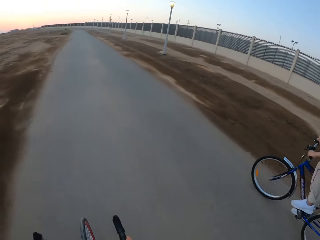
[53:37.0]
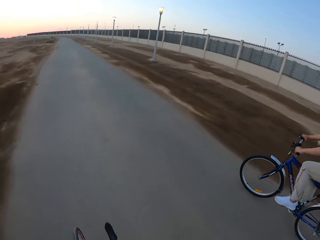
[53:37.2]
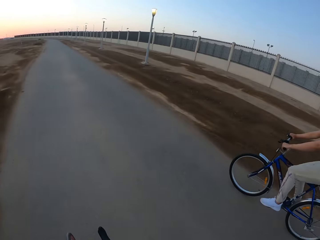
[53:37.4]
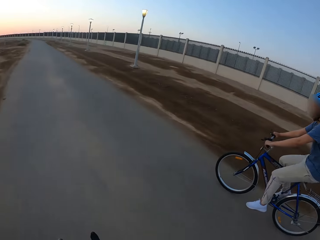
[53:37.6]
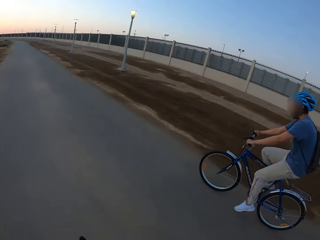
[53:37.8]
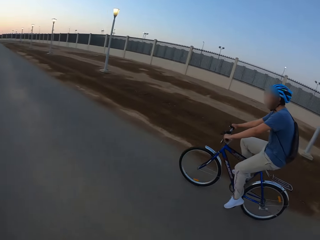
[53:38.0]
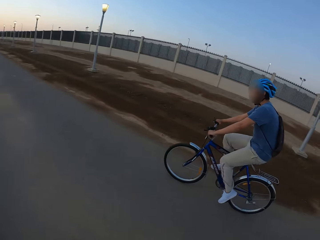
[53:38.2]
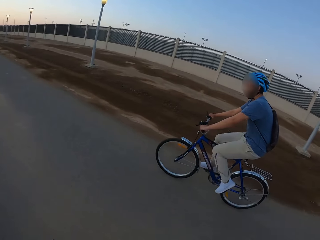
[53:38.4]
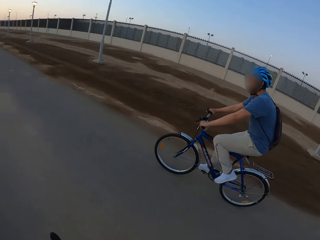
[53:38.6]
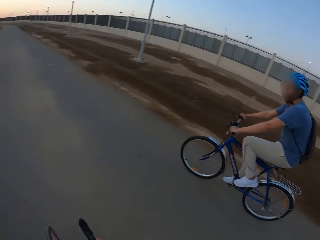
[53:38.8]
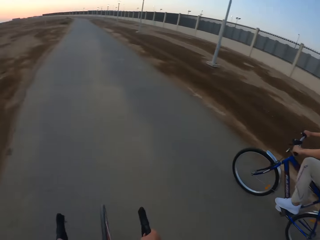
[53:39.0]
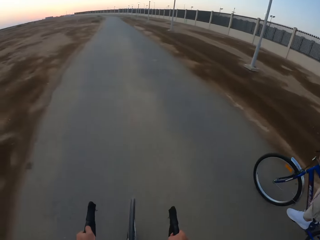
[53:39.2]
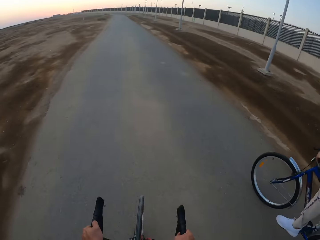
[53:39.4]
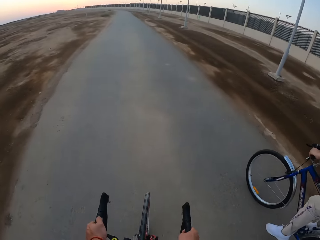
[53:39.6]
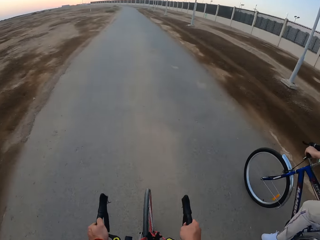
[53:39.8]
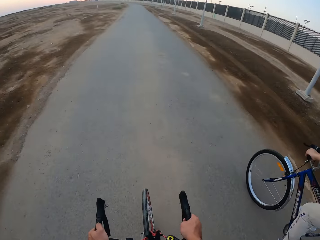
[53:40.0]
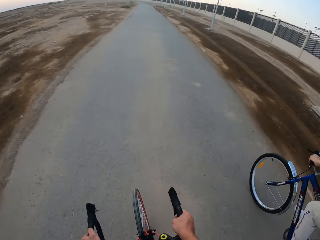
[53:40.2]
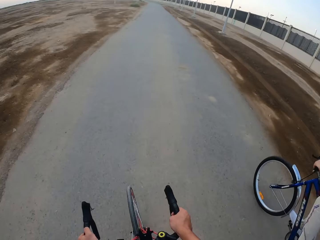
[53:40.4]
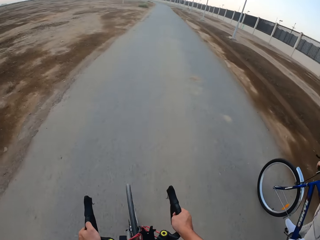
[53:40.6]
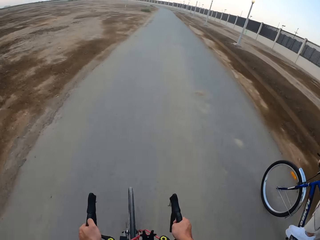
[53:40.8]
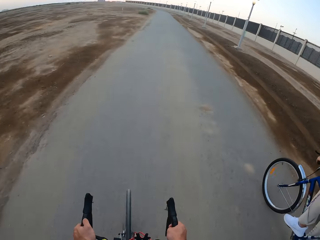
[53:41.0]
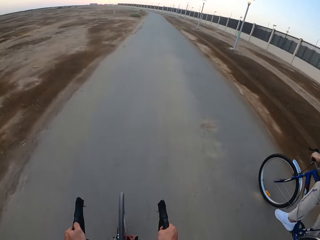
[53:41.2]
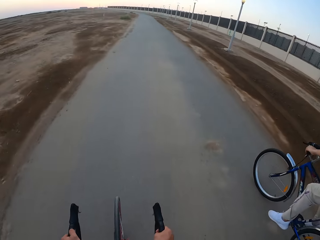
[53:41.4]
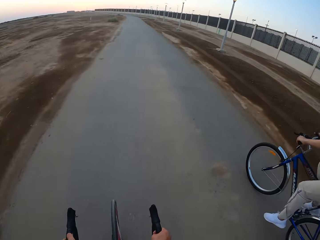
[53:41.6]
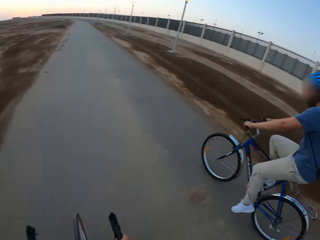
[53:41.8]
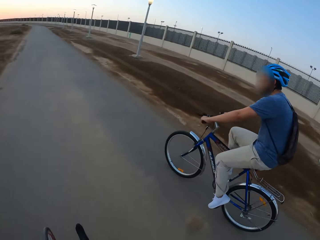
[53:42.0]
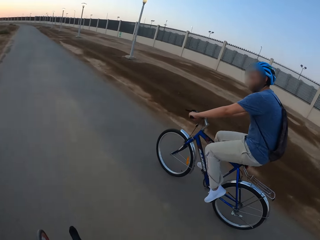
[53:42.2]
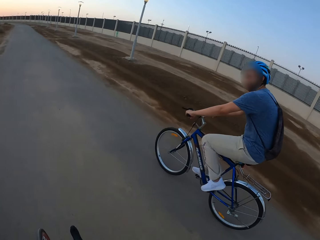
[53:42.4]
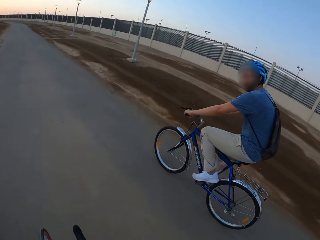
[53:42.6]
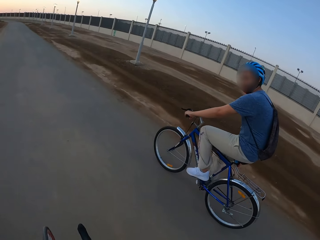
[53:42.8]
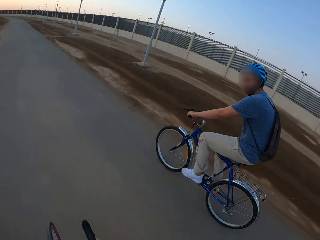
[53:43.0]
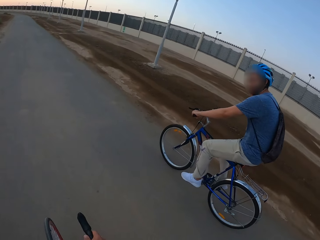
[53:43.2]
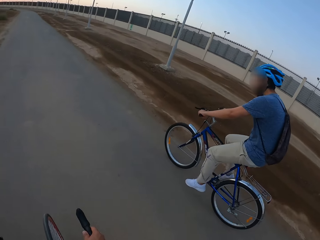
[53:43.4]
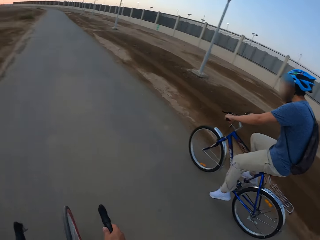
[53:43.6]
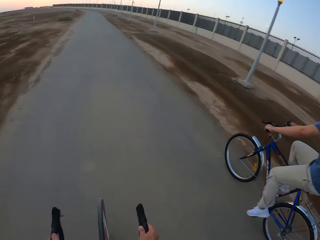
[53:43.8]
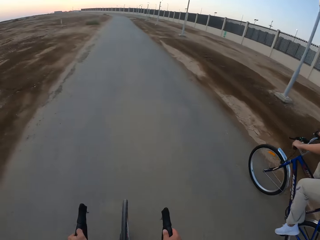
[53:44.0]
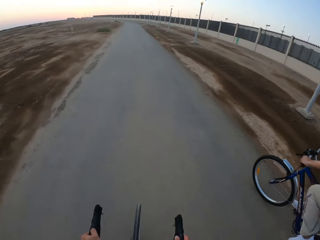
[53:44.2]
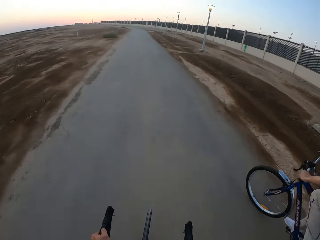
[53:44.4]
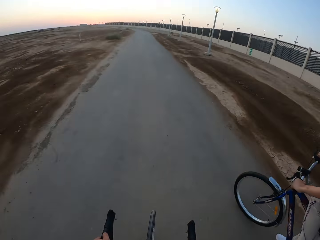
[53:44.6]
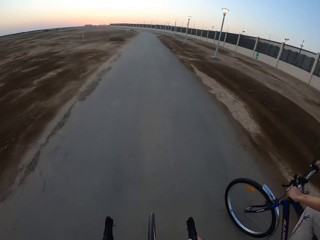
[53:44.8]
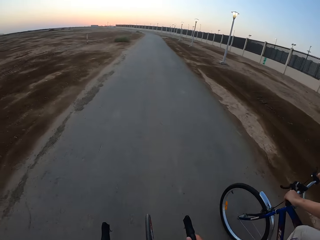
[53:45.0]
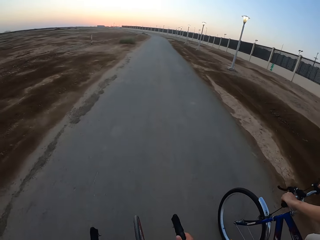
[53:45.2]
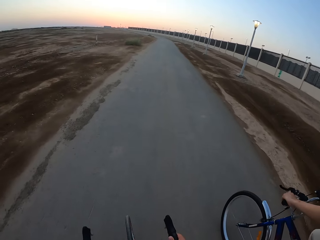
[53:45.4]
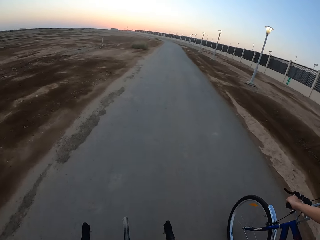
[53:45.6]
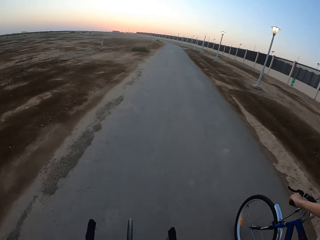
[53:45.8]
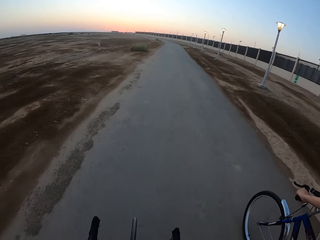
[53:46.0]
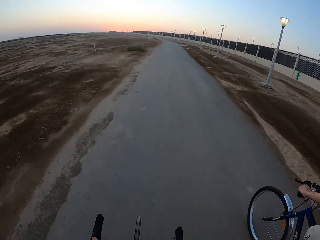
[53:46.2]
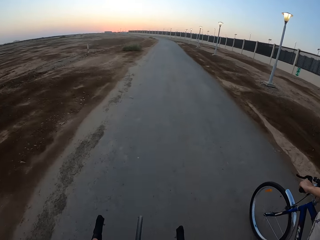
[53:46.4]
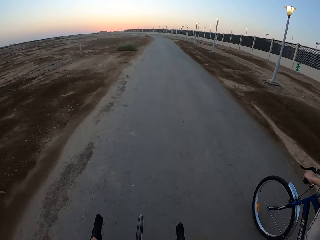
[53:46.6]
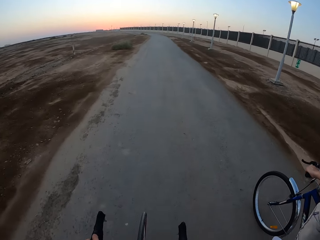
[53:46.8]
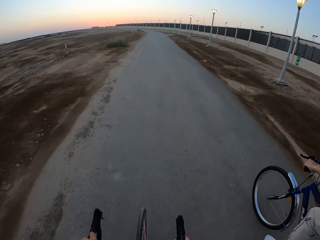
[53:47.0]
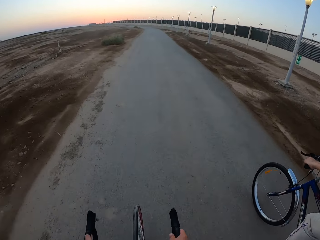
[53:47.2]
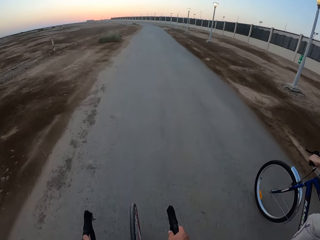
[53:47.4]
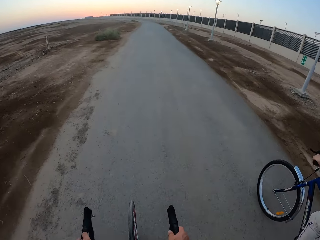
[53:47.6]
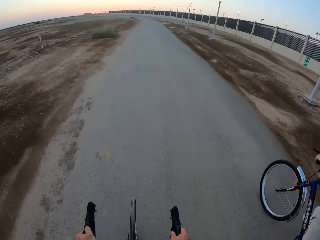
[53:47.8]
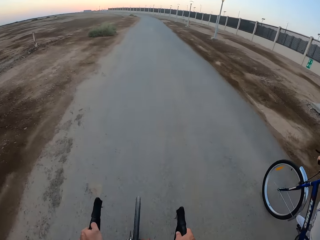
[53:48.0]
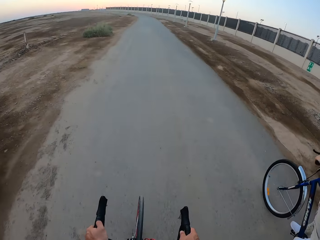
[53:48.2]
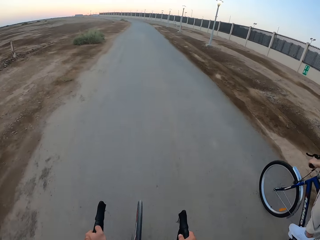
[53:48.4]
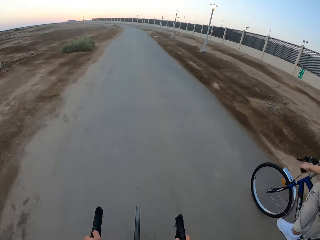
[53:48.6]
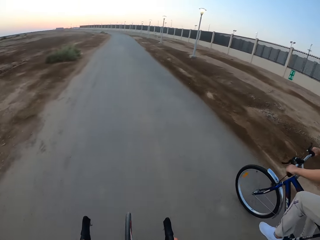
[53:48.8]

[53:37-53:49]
The camera wearer rides the bicycle. A man rides the bicycle. The camera wearer rides the bicycle.

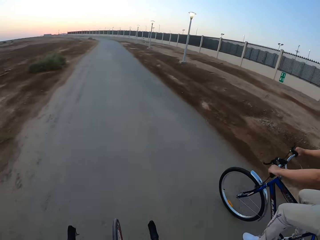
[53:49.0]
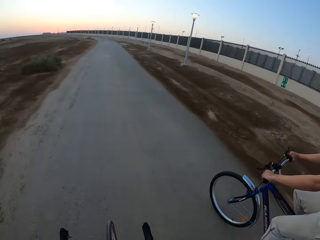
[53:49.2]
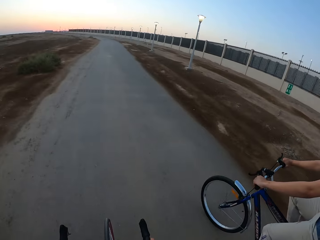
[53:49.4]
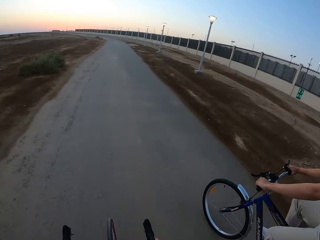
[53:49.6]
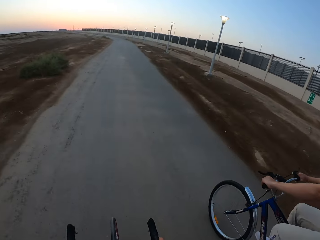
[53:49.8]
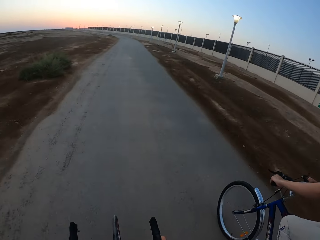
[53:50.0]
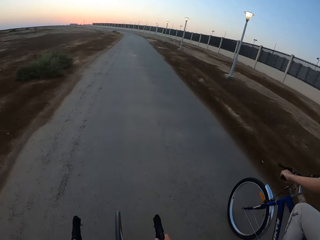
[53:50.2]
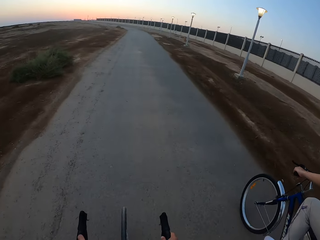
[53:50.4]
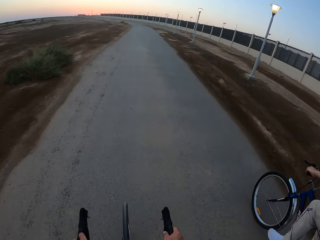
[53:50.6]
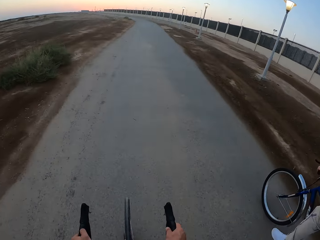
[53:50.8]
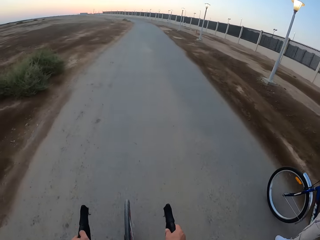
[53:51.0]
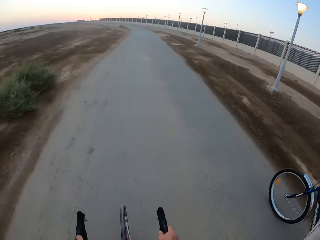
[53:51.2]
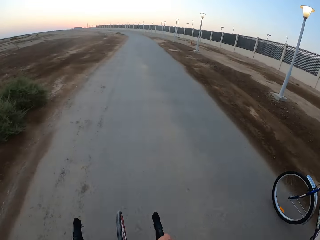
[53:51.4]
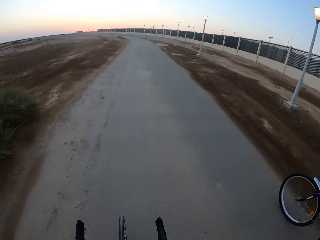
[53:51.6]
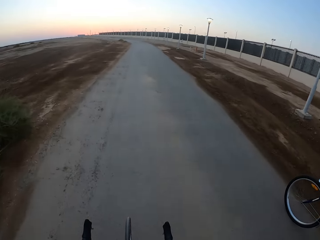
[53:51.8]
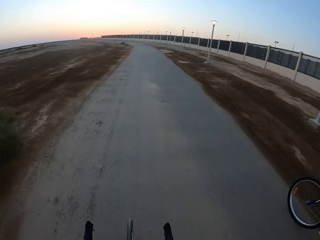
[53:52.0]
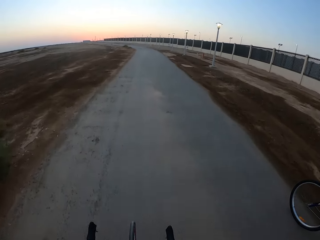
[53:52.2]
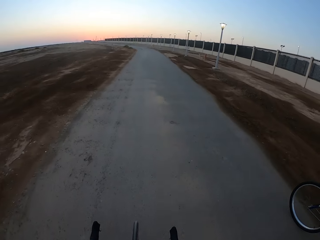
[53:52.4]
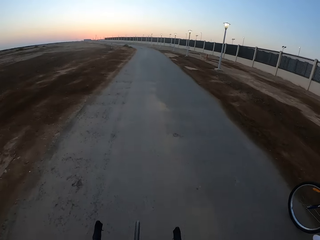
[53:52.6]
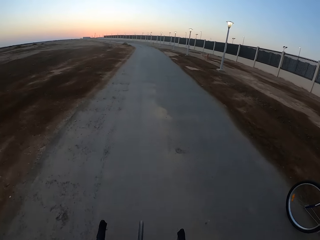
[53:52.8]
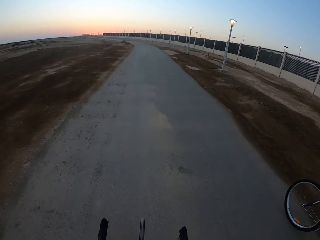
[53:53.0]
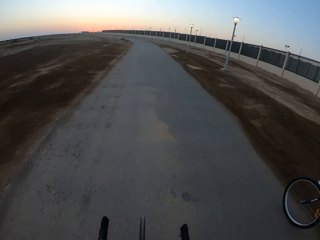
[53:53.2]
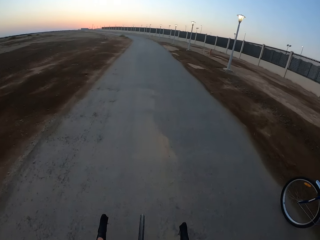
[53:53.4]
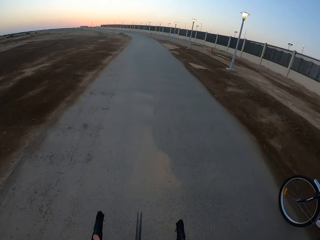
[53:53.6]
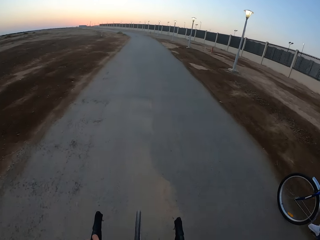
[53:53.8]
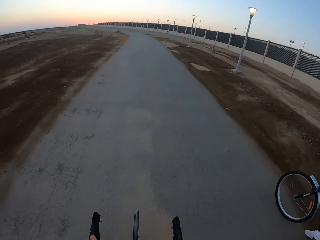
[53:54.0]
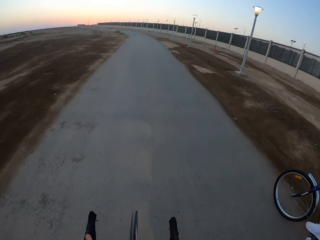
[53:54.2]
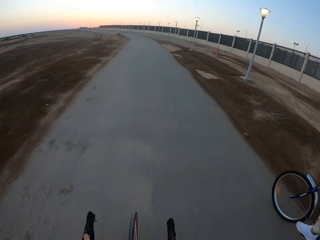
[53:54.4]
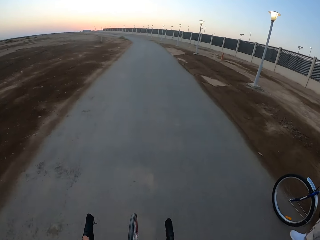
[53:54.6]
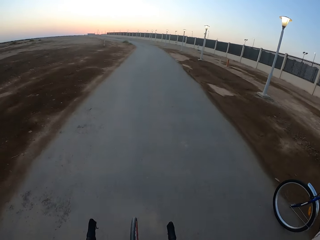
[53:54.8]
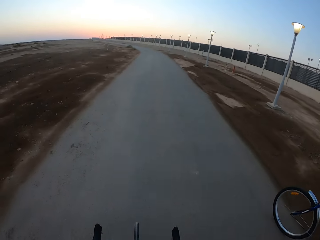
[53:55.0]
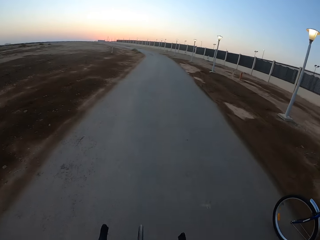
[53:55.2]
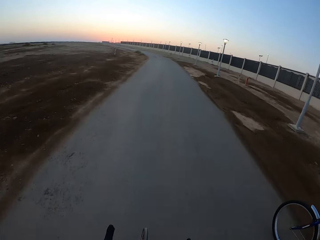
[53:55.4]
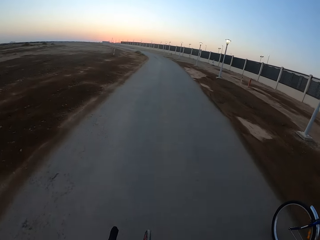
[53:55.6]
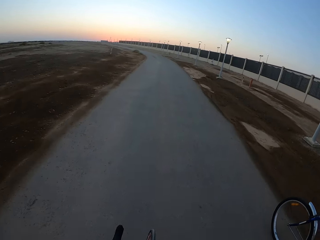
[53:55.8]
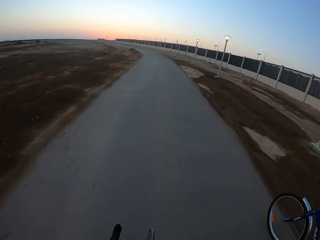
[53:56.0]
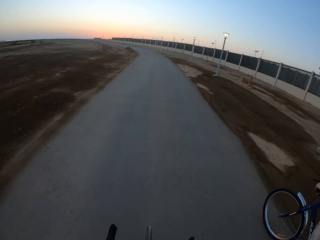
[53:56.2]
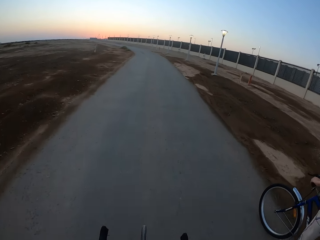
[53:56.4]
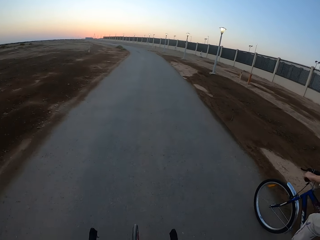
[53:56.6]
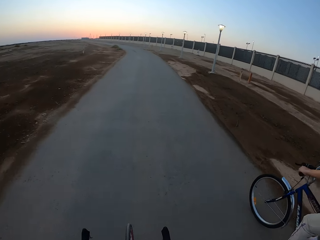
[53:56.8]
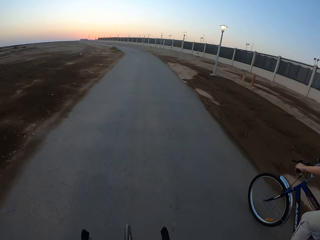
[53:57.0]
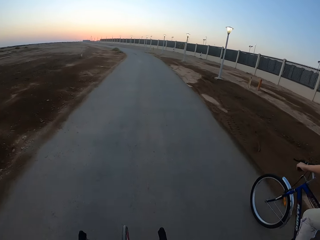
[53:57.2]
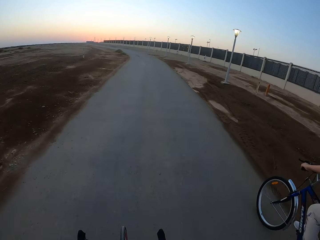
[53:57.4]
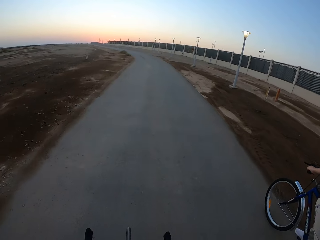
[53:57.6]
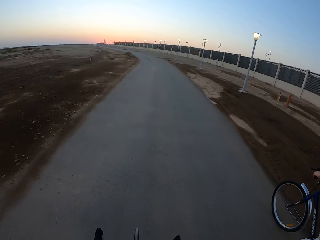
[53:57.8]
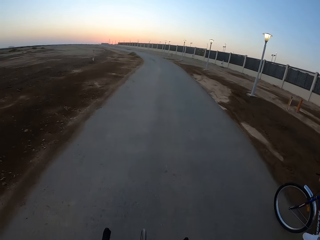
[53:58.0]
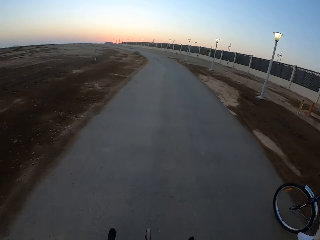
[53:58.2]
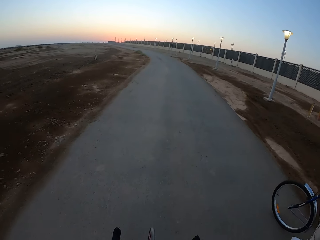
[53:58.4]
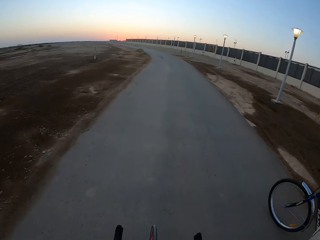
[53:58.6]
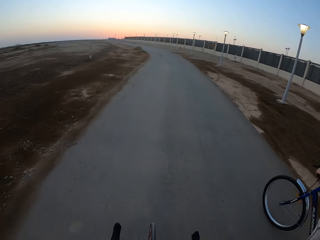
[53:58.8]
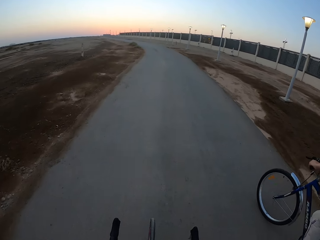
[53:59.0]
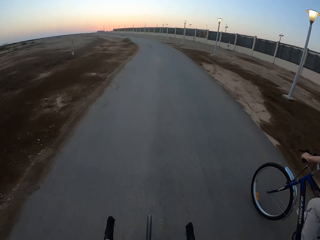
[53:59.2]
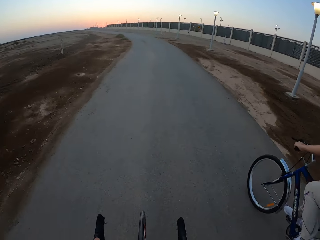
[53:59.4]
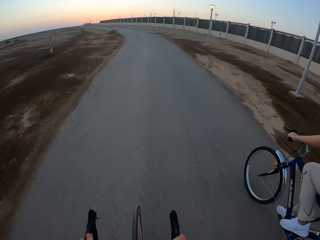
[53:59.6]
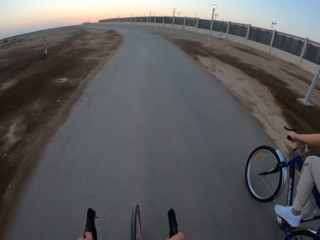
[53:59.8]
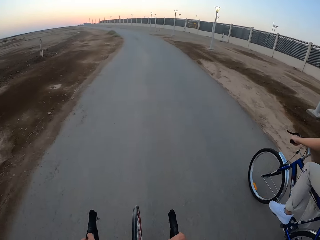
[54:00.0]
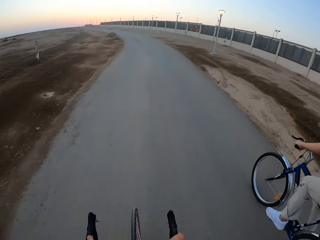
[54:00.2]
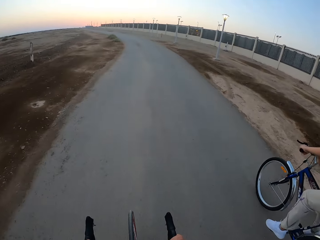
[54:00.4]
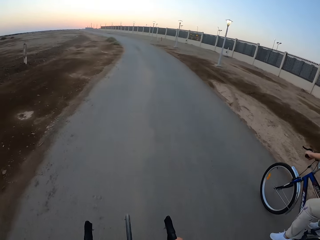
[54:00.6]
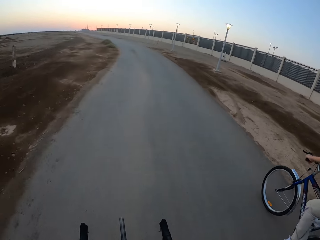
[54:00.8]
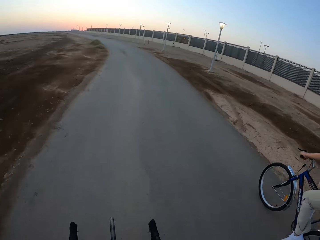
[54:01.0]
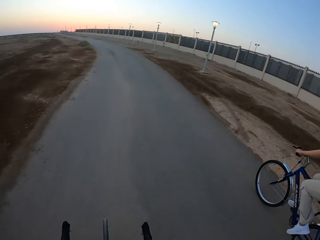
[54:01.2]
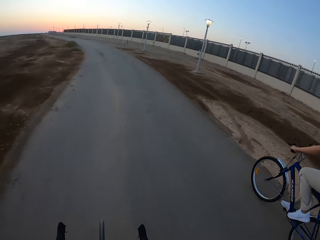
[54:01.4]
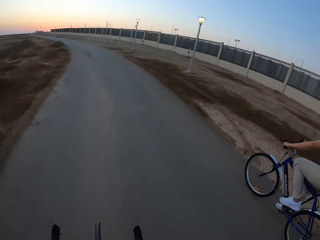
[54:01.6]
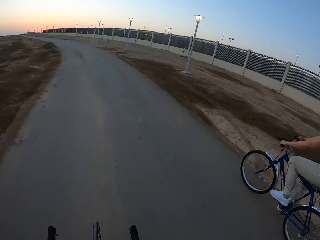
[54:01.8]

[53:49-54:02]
A man rides the bicycle. The camera wearer rides the bicycle. The man rides the bicycle.
